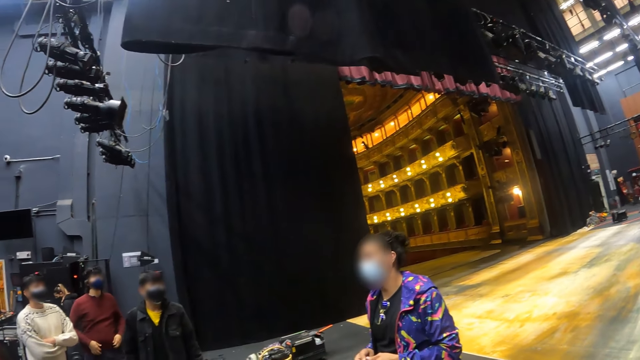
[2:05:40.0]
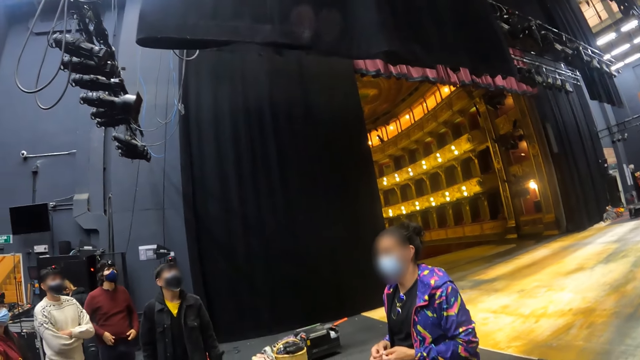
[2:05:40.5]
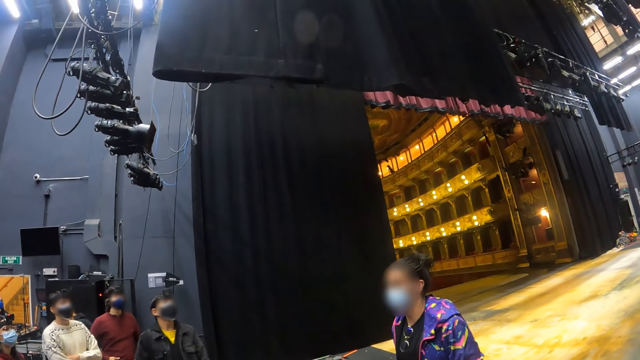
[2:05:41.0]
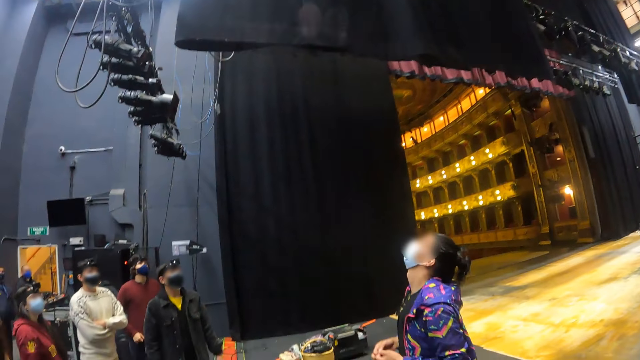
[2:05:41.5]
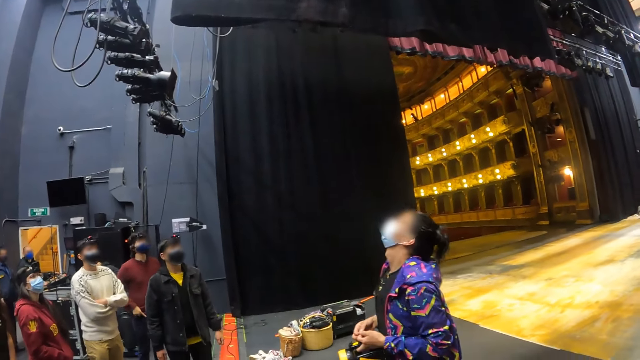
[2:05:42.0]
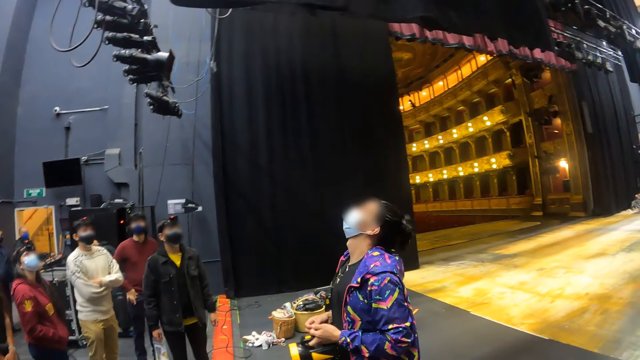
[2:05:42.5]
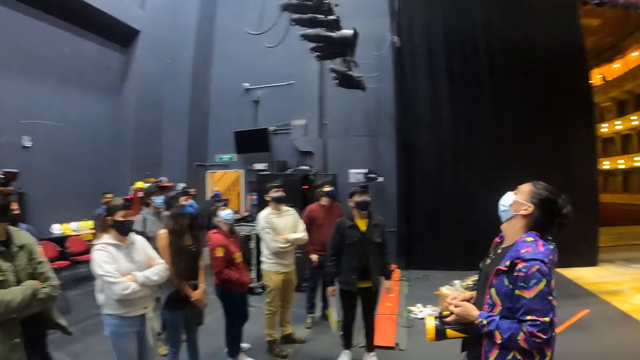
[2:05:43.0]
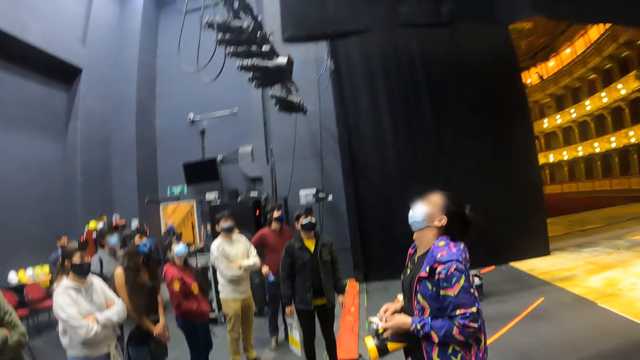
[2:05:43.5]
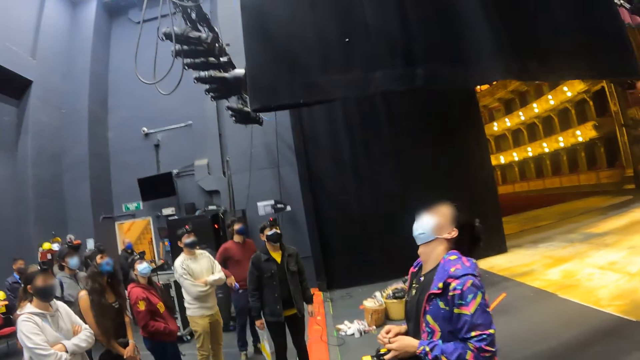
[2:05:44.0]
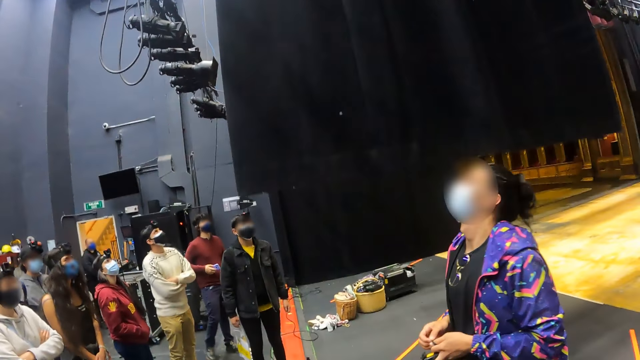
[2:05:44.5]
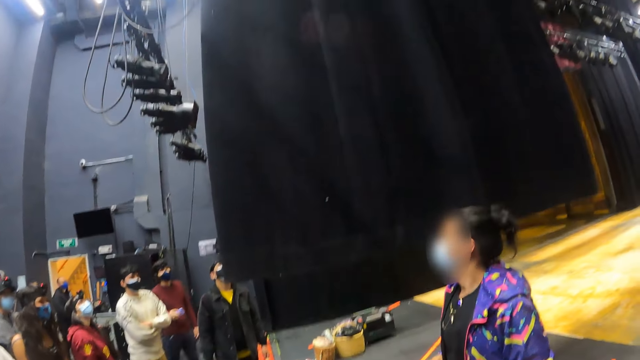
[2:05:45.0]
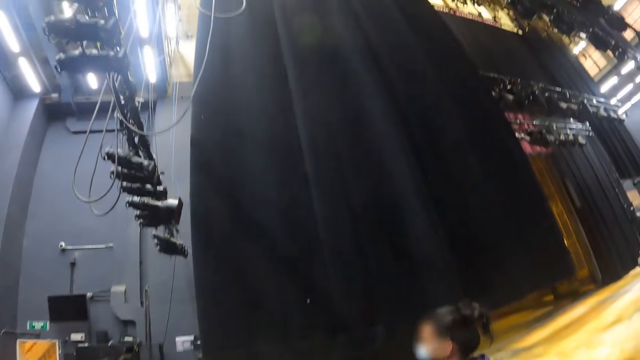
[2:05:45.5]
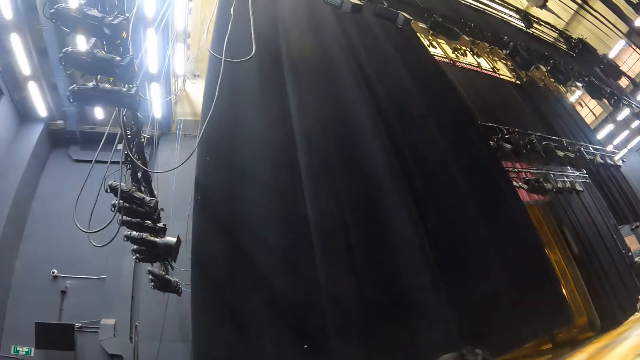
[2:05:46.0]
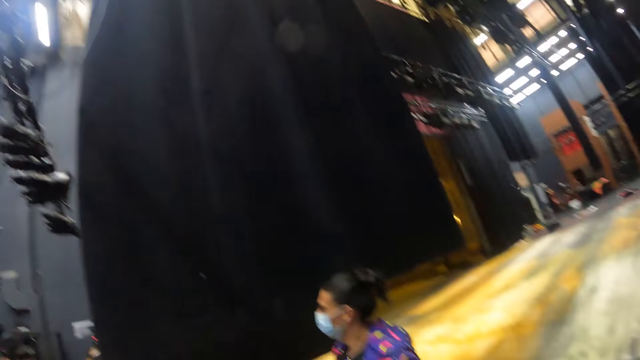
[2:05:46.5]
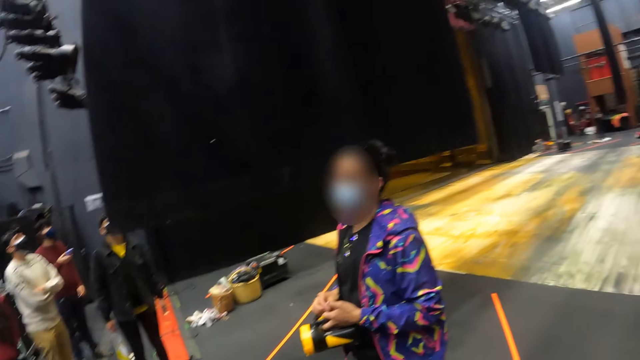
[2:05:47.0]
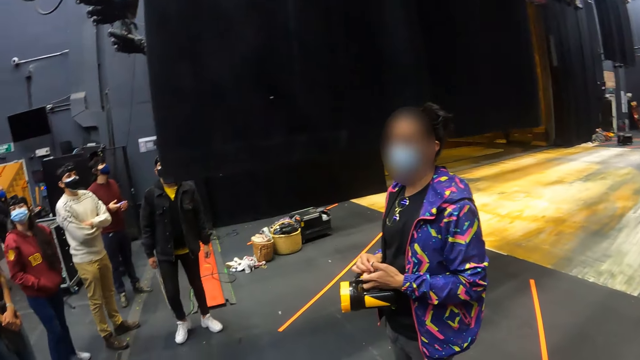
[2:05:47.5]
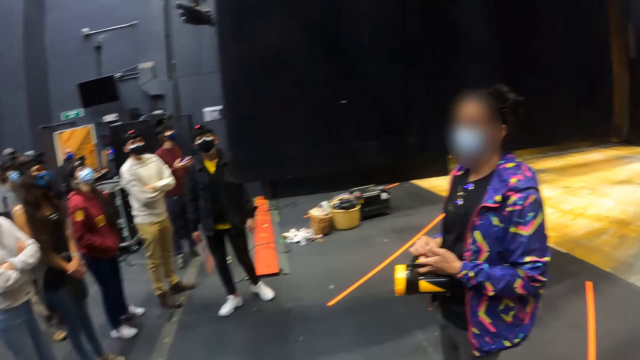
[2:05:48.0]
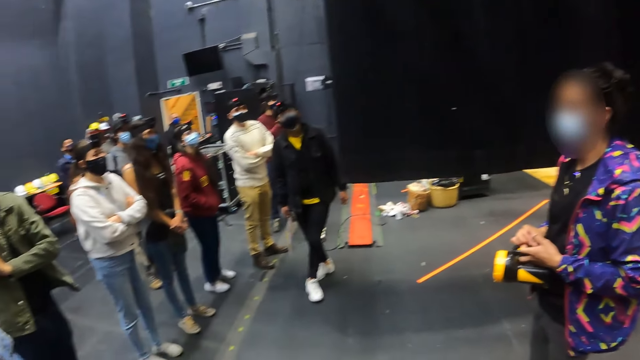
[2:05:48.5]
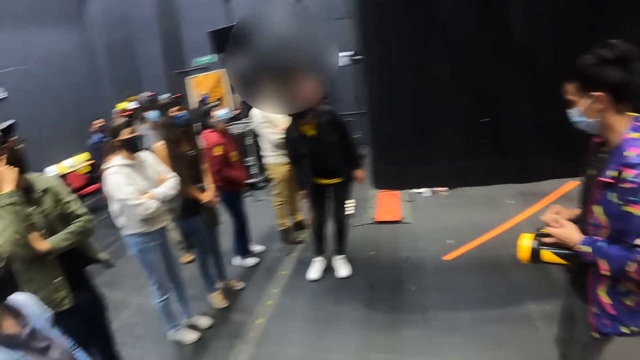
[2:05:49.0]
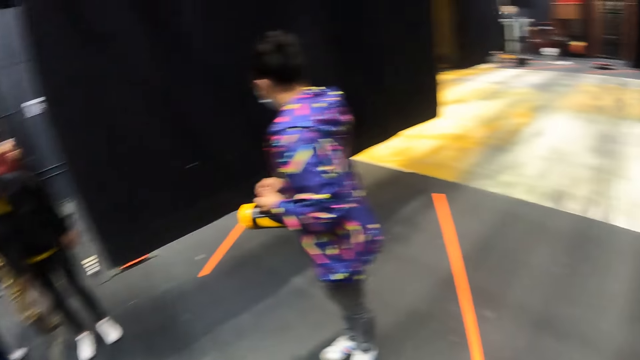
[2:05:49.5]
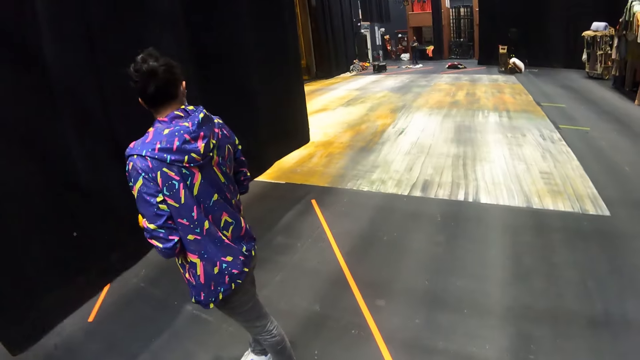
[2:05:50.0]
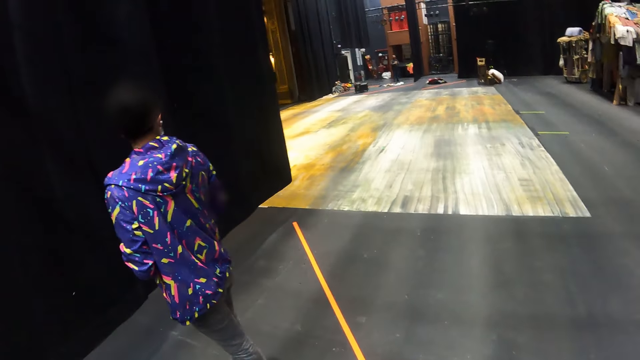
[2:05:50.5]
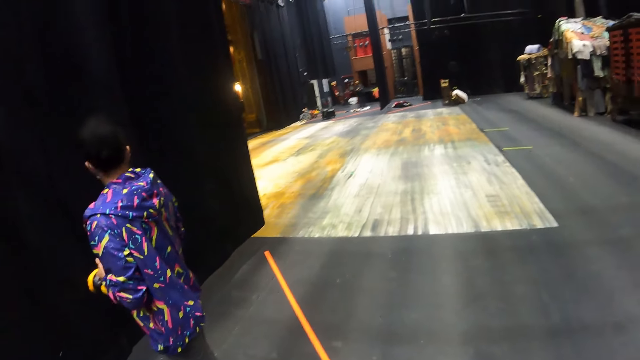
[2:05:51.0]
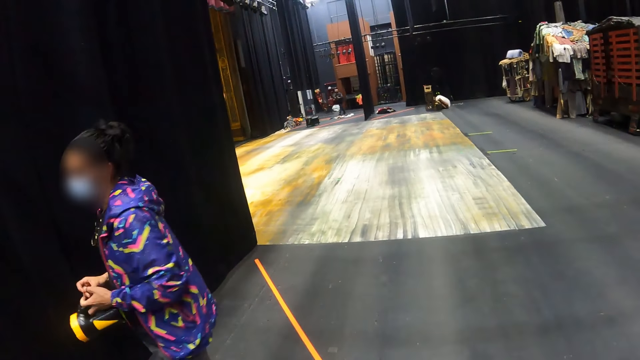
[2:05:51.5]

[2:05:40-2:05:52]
A person looks up. The camera wearer looks around.

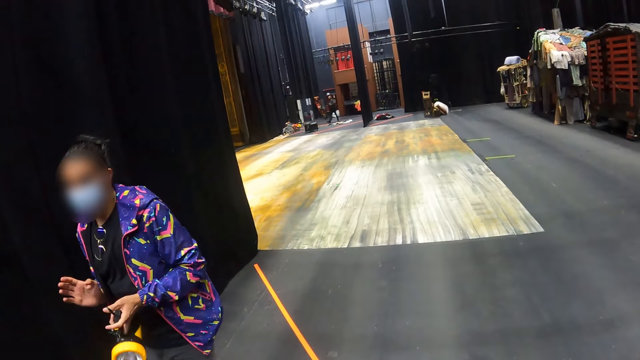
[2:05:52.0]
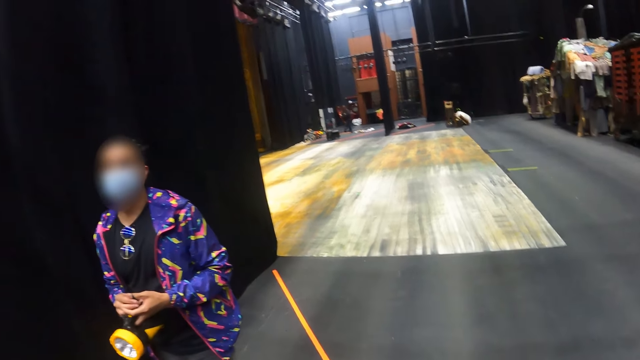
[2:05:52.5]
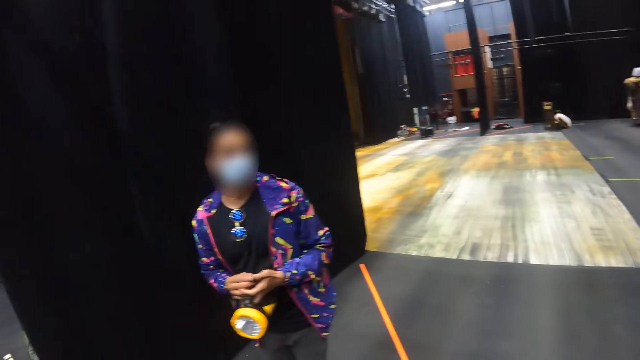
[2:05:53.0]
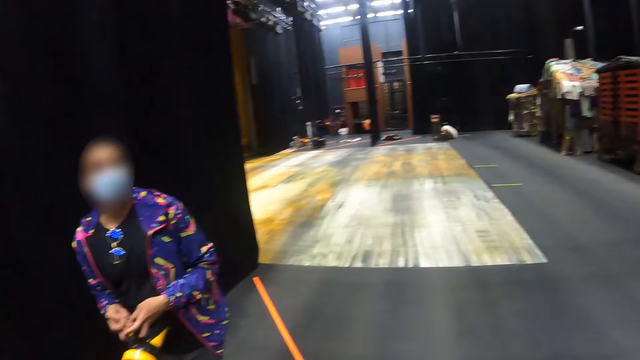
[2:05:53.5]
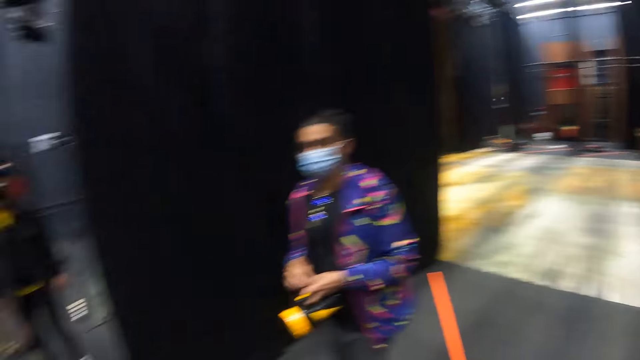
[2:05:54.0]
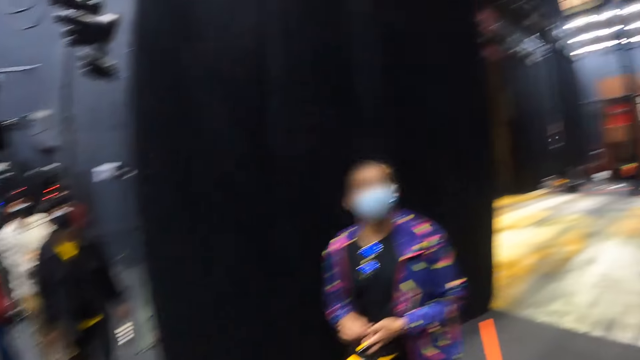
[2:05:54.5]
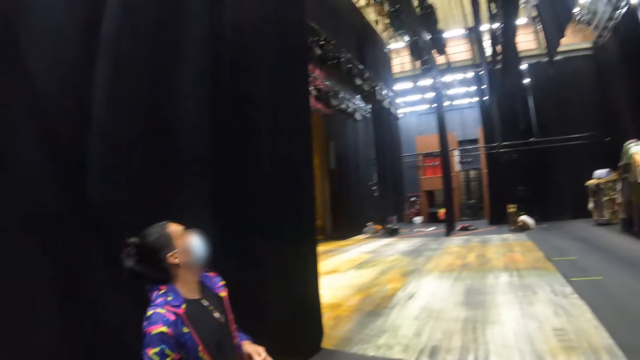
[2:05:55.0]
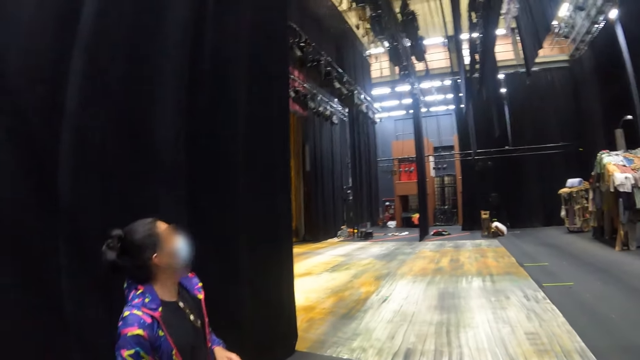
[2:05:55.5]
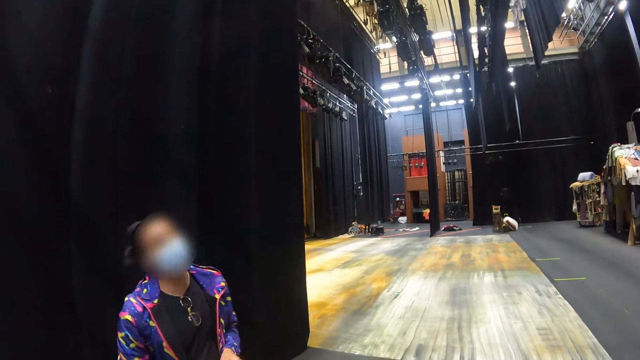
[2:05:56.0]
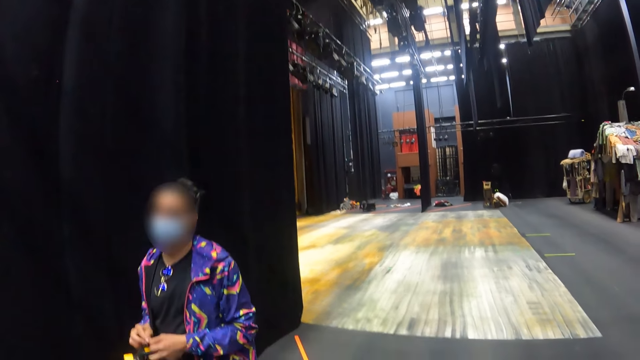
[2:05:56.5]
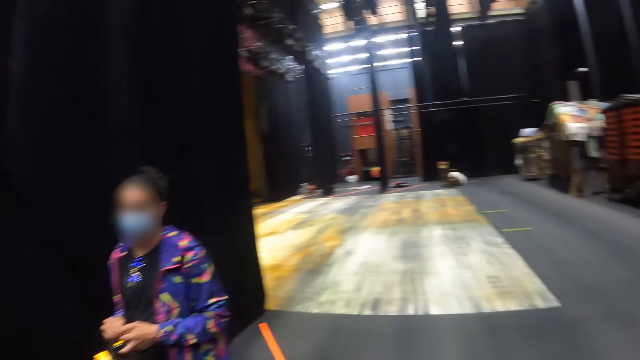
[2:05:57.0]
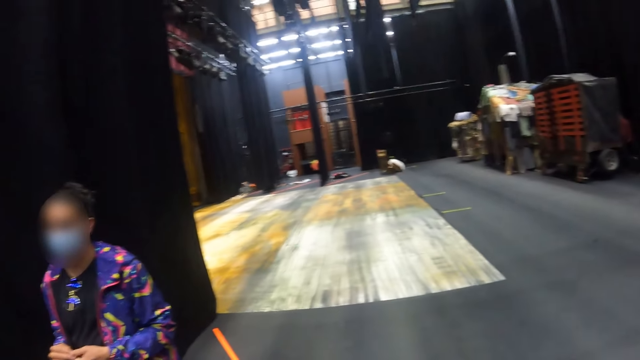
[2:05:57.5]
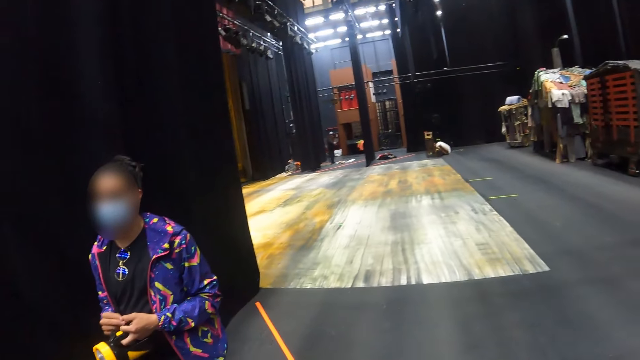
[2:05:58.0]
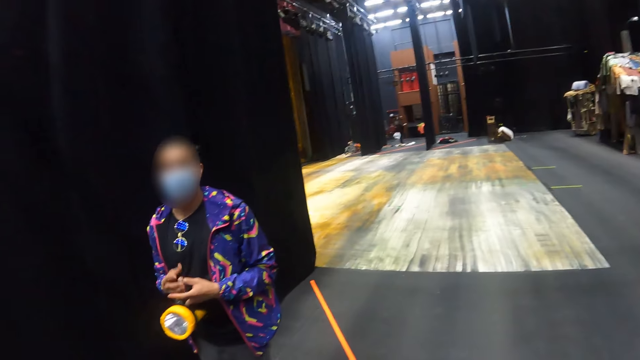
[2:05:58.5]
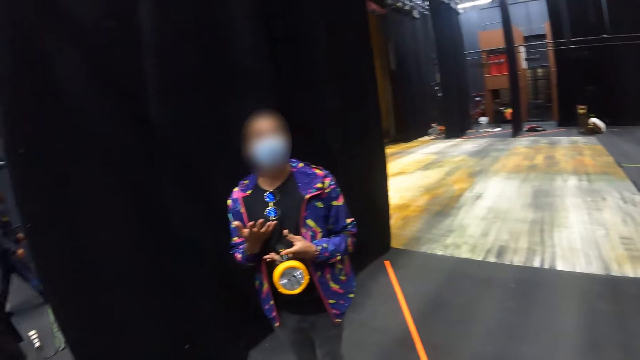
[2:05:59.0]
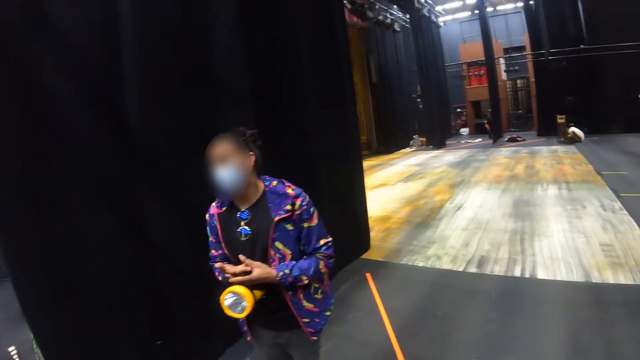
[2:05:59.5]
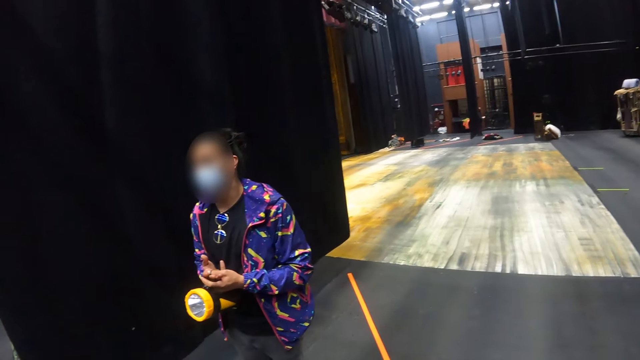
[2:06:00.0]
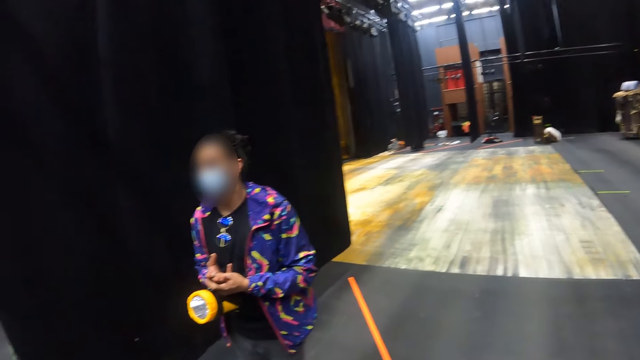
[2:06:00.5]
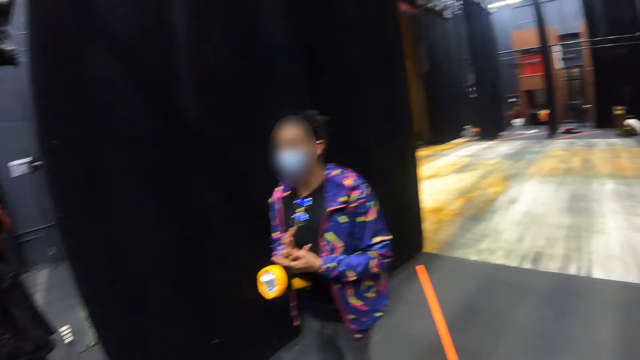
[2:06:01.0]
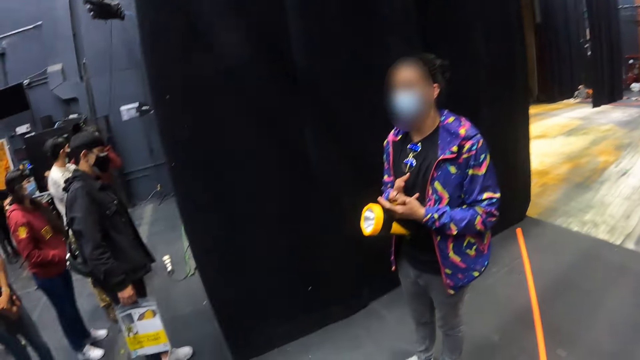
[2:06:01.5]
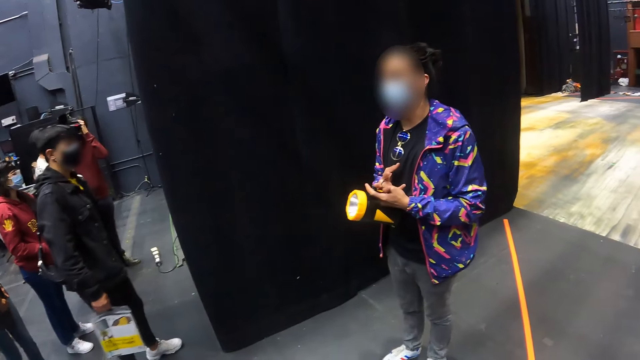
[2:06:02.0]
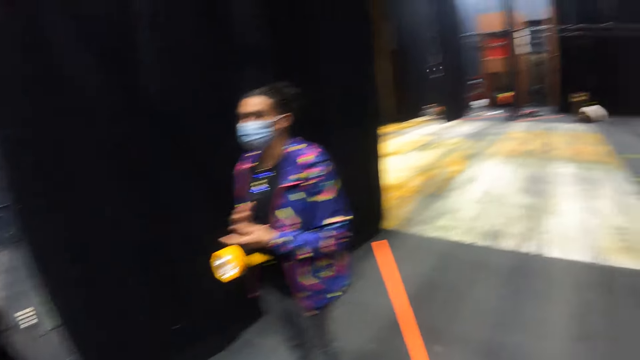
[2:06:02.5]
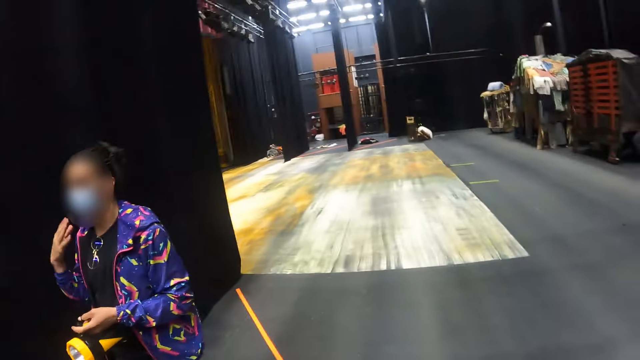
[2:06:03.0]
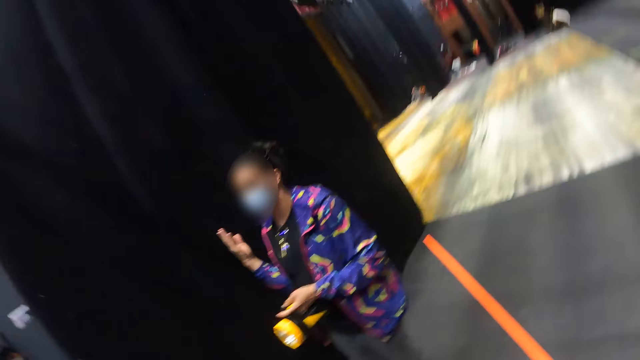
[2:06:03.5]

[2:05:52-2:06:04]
The camera wearer looks at a person. The person interacts with friends.
